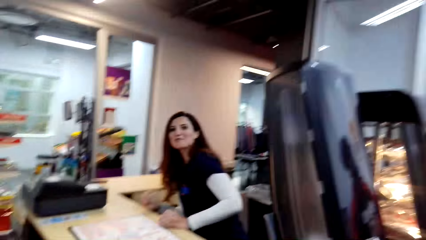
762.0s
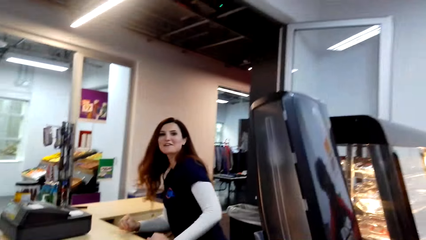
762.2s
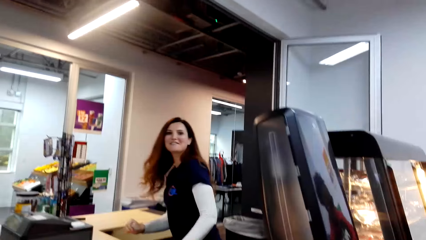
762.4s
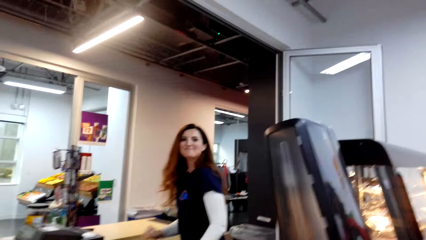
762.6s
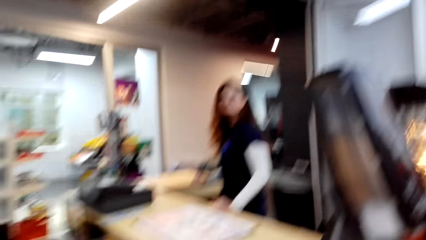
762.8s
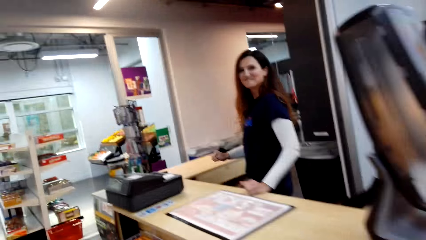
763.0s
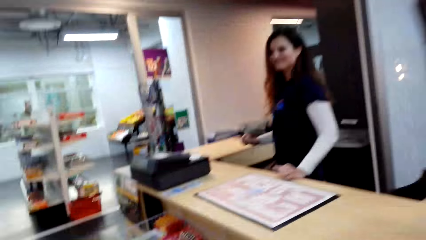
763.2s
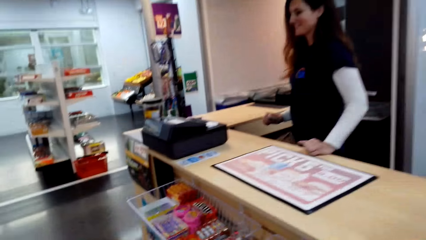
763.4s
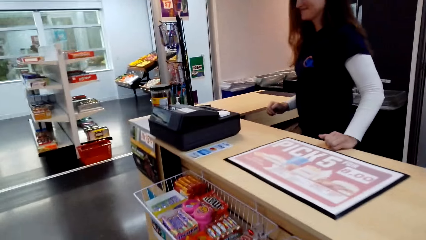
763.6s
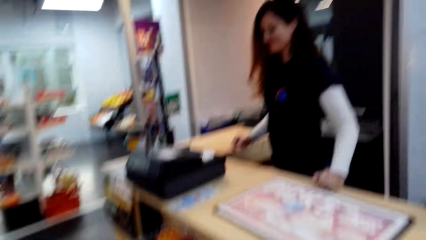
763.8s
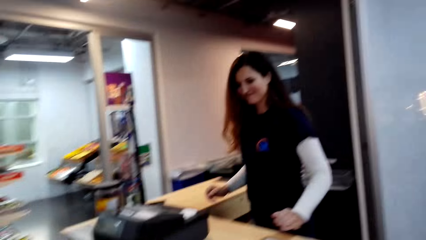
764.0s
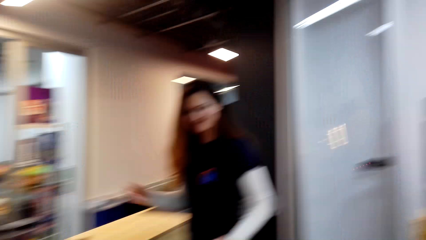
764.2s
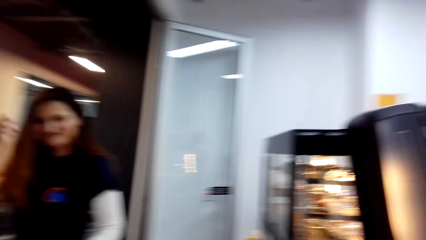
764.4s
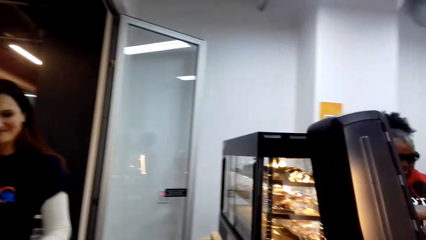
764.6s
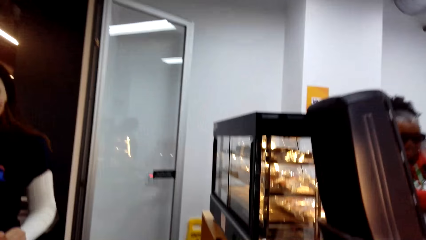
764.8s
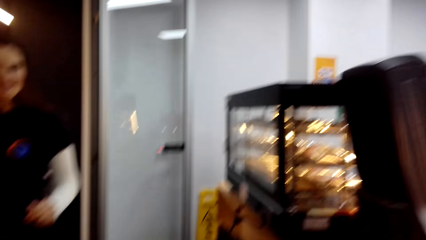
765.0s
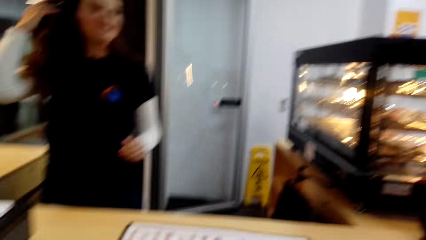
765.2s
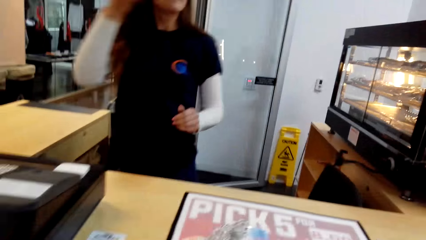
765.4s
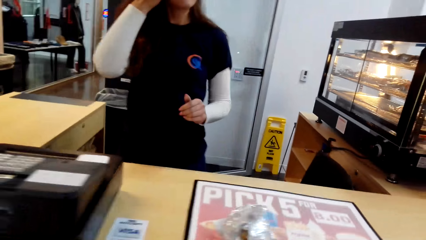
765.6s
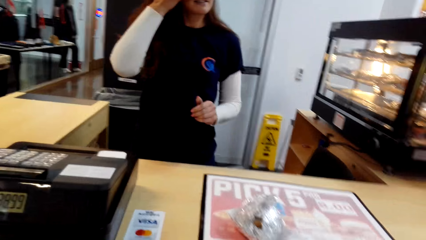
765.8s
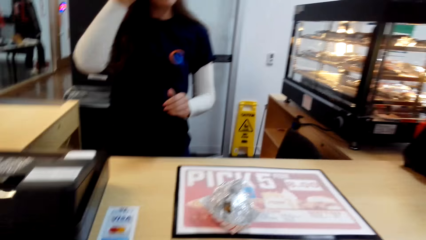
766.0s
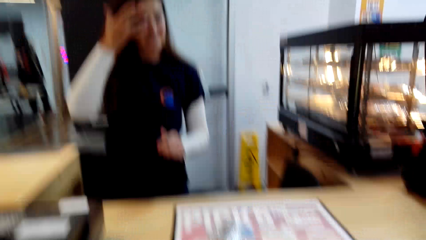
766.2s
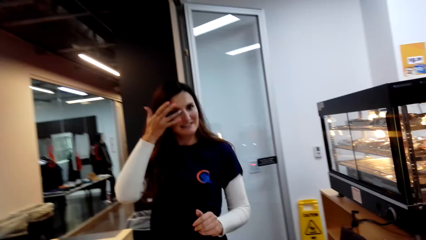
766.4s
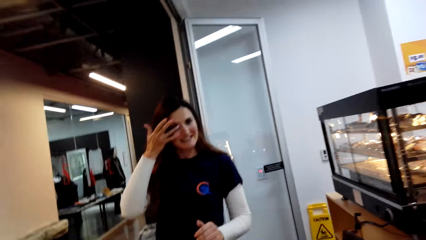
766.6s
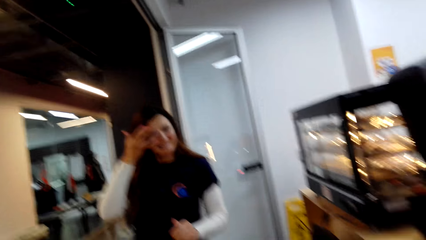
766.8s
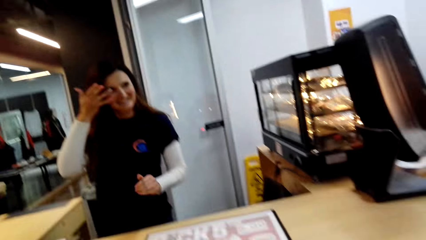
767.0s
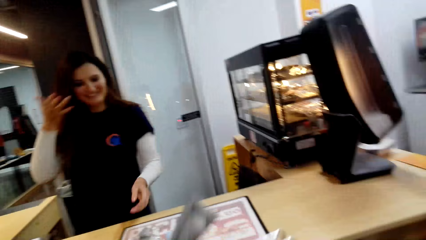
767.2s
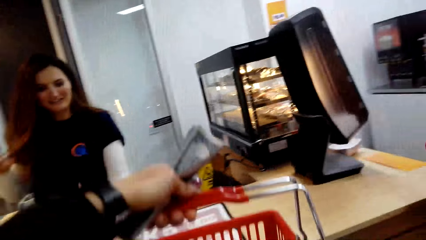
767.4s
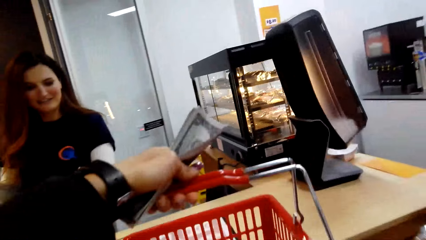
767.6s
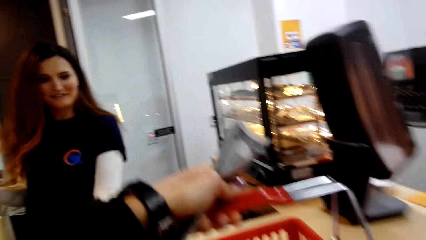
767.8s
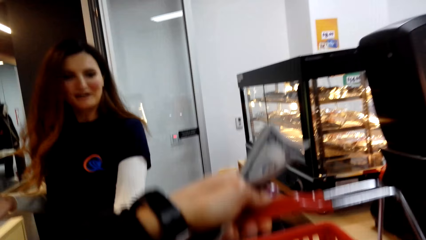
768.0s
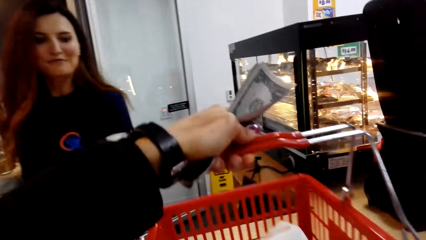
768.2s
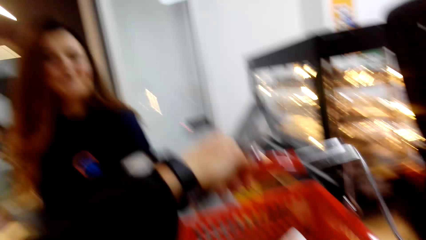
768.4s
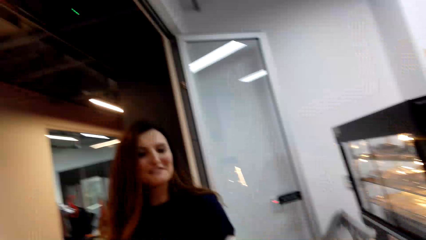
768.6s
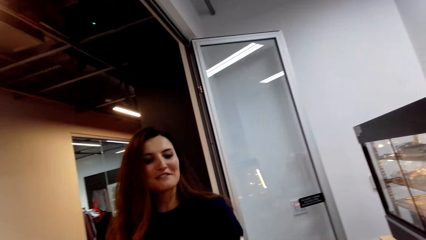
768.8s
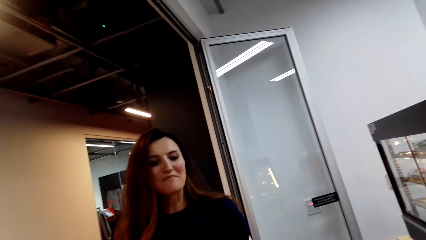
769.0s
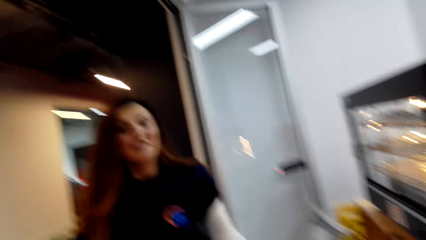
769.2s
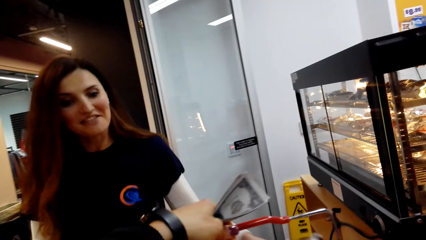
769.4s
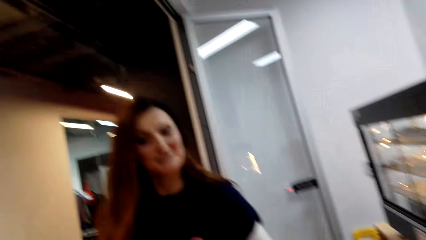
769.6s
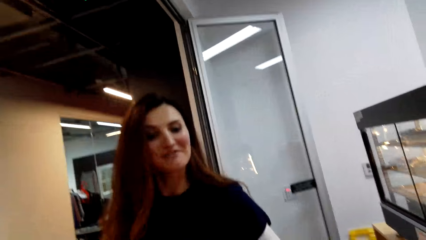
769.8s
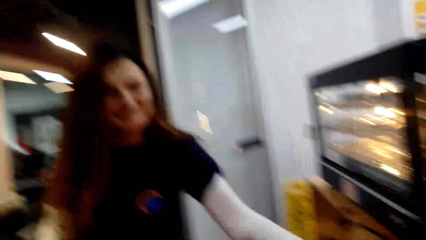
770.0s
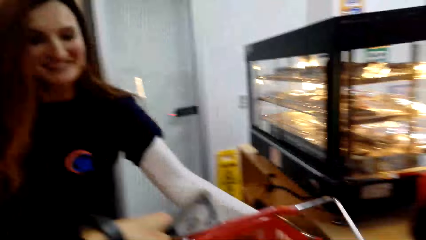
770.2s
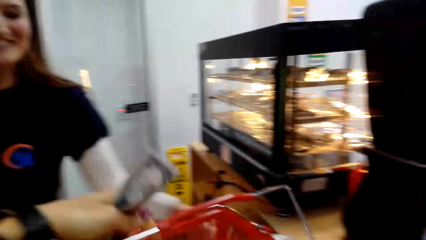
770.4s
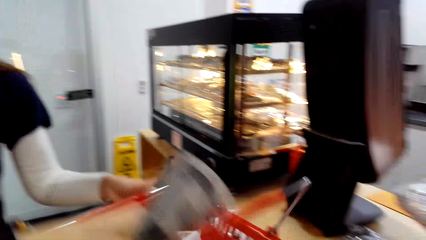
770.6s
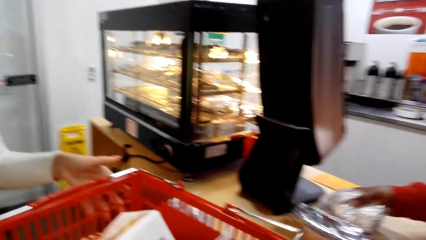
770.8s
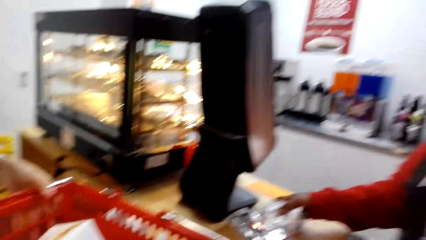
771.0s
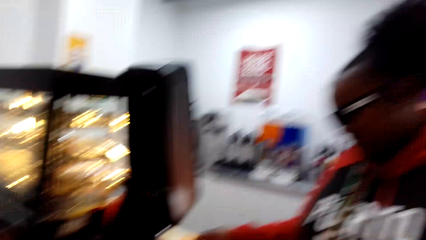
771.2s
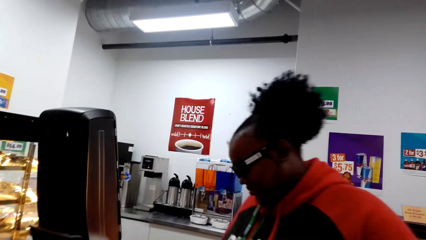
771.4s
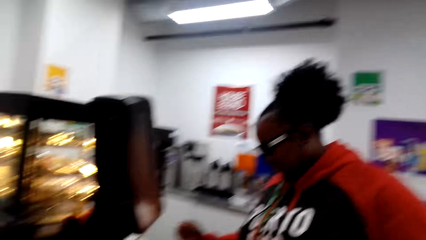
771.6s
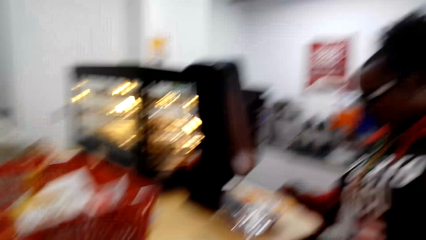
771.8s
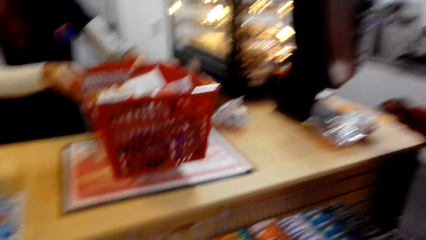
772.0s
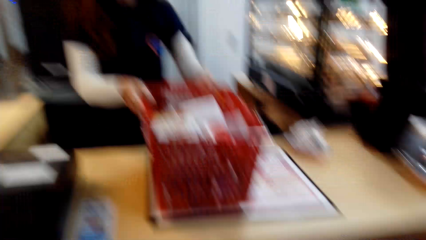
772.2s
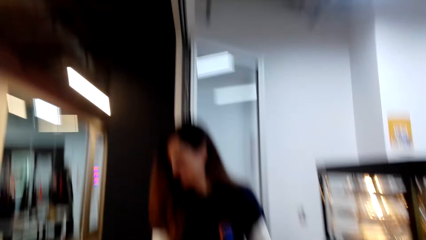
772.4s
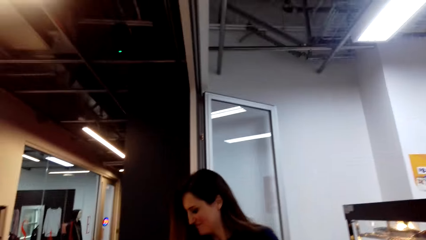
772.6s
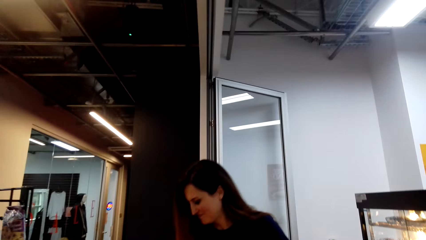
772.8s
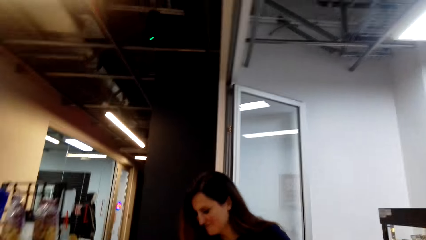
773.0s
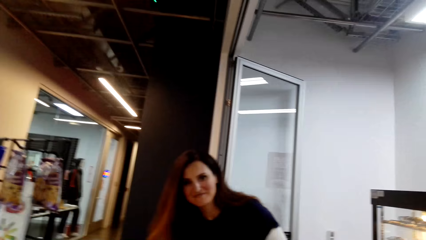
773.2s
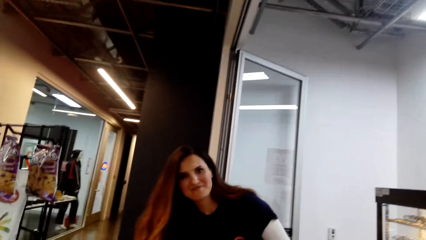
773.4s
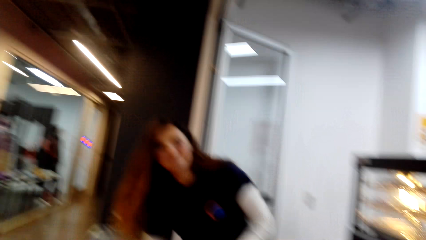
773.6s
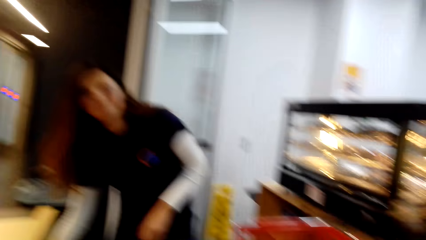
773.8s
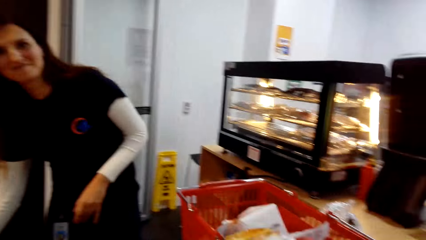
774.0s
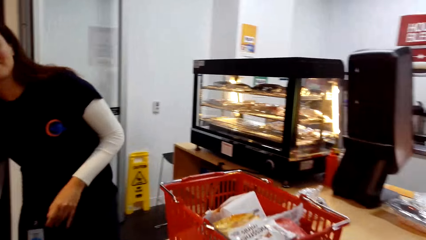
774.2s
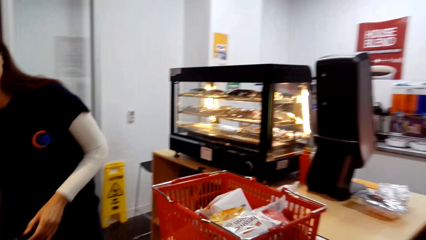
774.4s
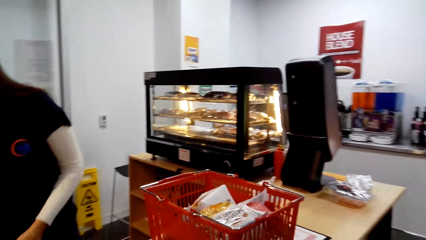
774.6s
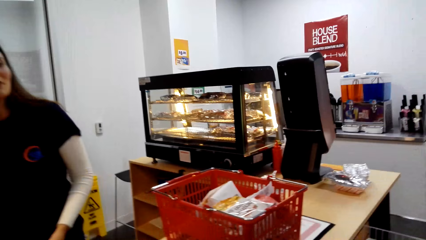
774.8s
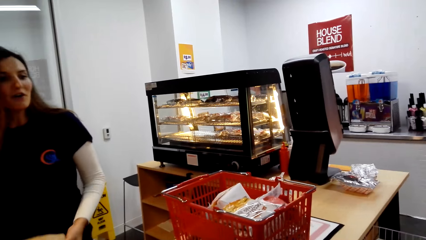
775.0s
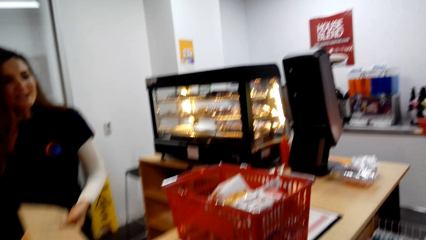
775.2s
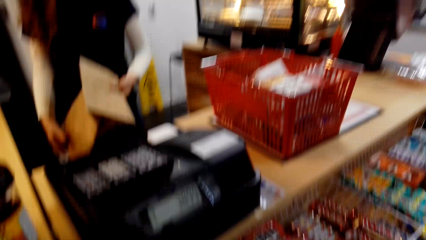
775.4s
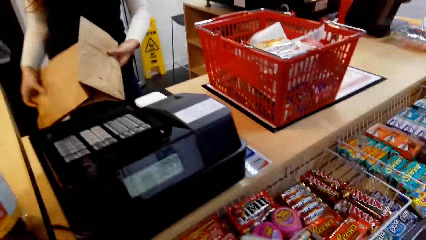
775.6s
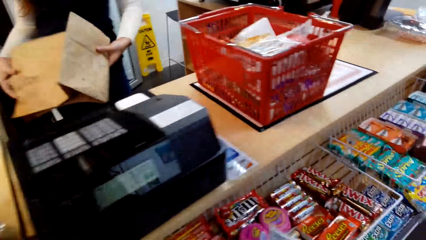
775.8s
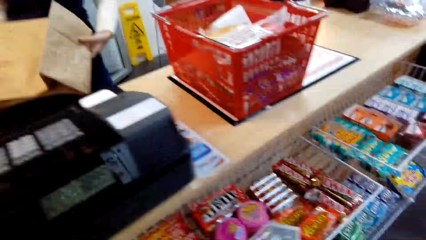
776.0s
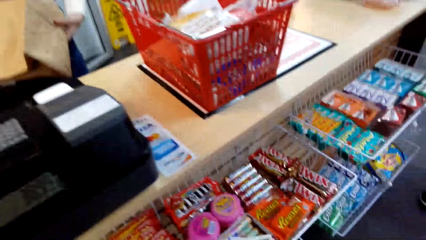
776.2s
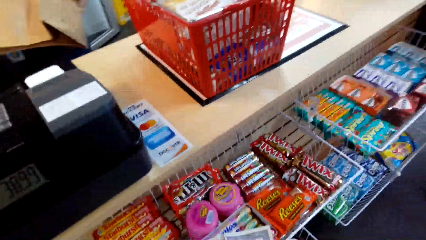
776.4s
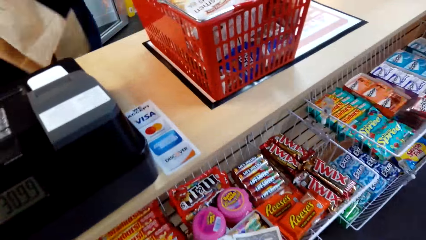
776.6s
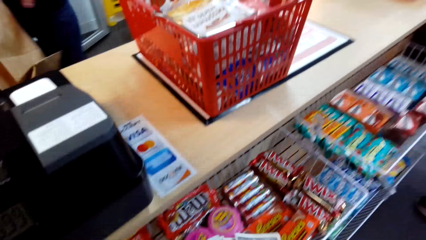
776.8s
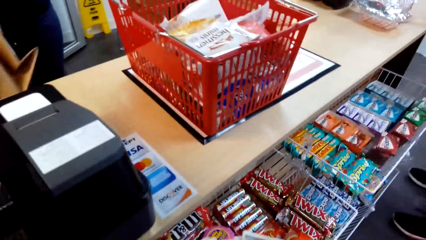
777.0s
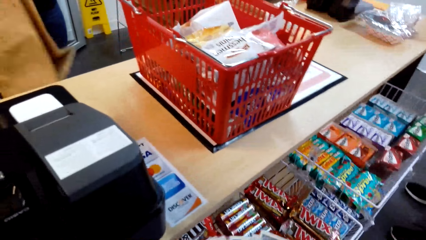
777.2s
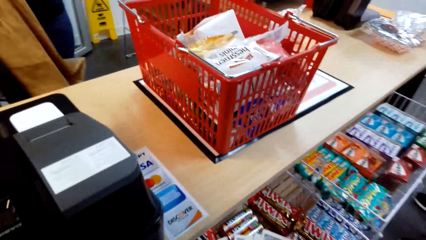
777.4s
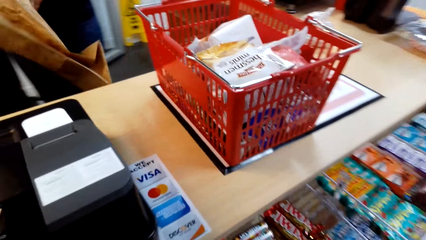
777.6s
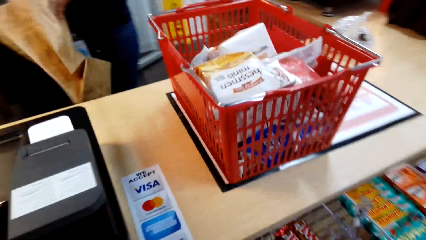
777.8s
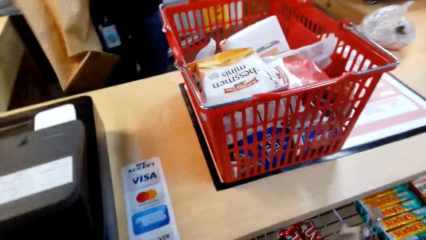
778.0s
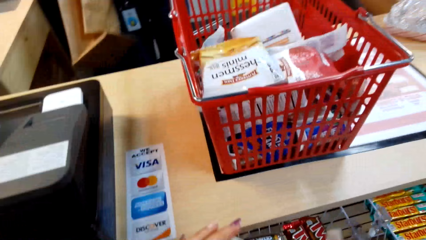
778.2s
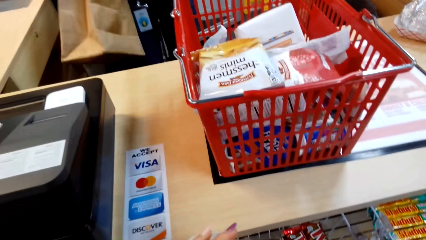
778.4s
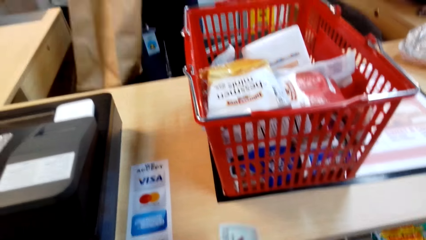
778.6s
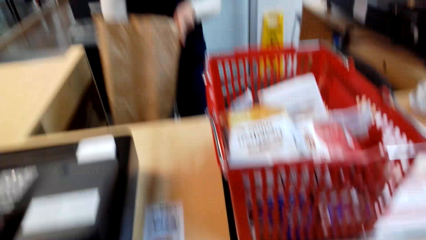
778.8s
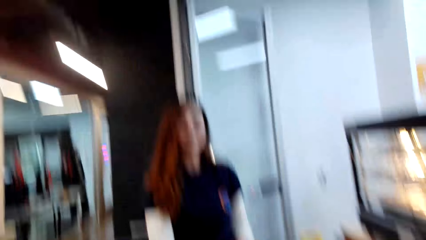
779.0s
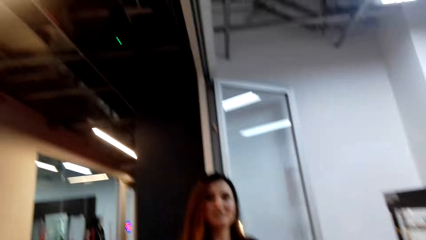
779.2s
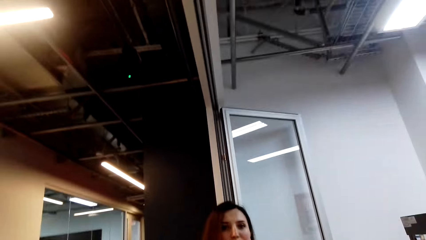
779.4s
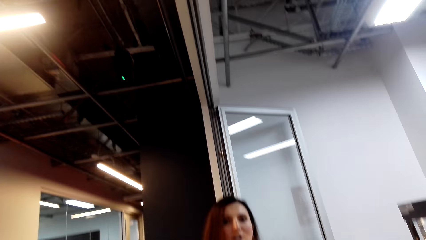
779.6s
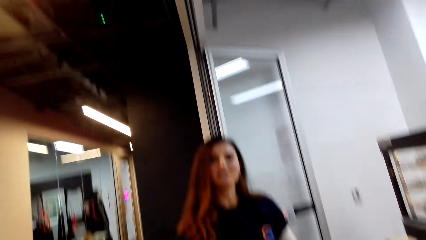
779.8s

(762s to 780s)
A cashier moves forward. The camera wearer looks at the cashier. The cashier stands and lifts her head up. The camera wearer walks to the counter. The cashier rubs her eye. The camera wearer puts the shopping basket on the desk. The cashier talks to the camera wearer and holds the shopping basket. A woman holds her sandwich. The camera wearer looks at another woman. The cashier picks a bag, bends slightly, holds a brown paper, places her hand on the brown paper, and straightens the bag.
